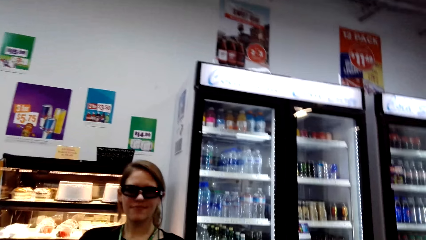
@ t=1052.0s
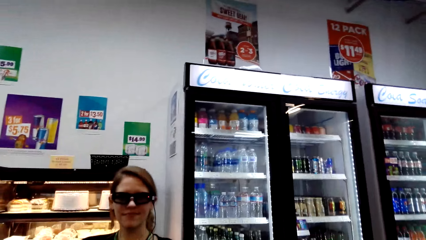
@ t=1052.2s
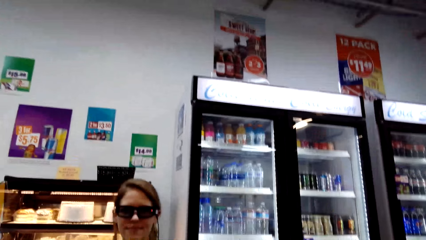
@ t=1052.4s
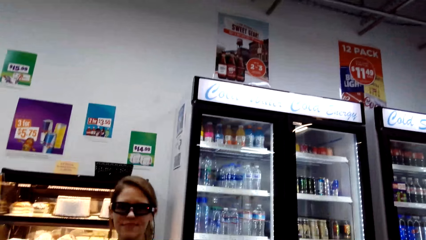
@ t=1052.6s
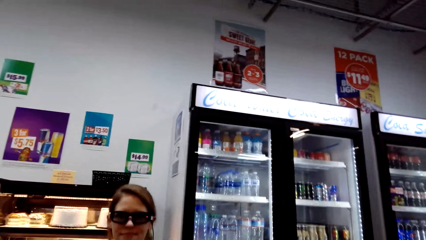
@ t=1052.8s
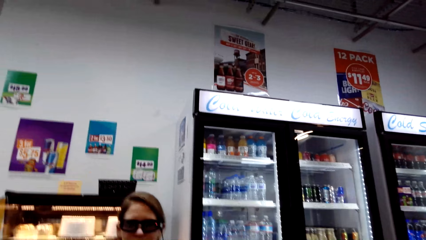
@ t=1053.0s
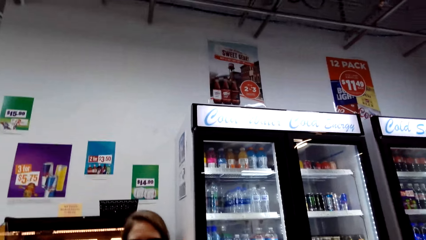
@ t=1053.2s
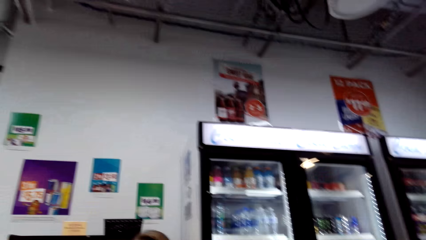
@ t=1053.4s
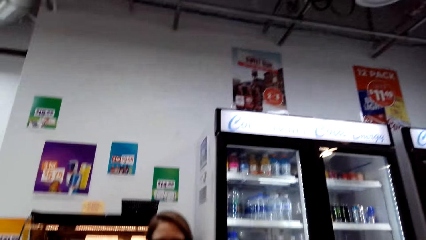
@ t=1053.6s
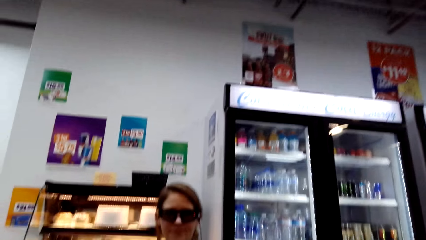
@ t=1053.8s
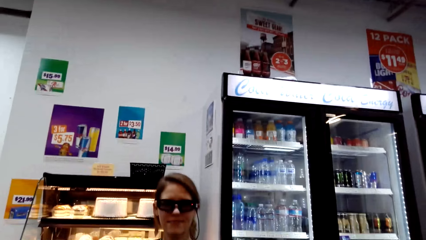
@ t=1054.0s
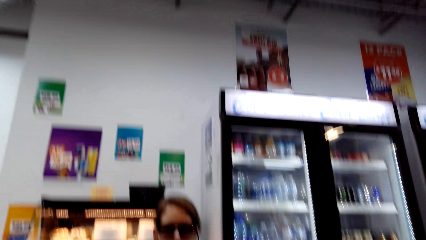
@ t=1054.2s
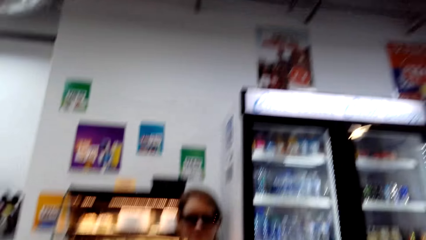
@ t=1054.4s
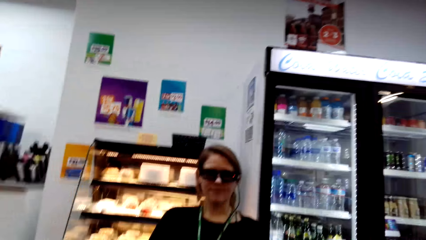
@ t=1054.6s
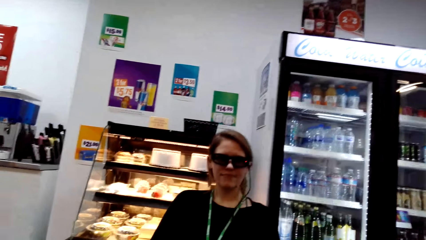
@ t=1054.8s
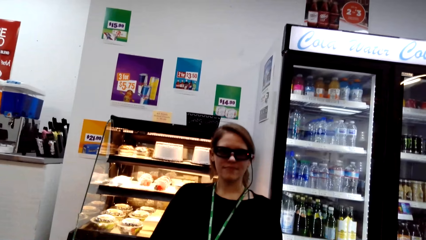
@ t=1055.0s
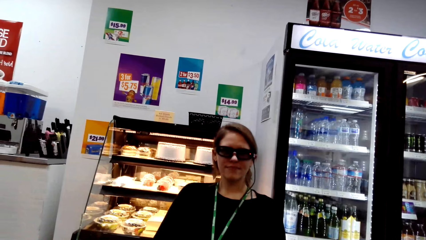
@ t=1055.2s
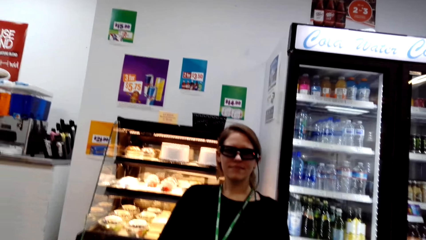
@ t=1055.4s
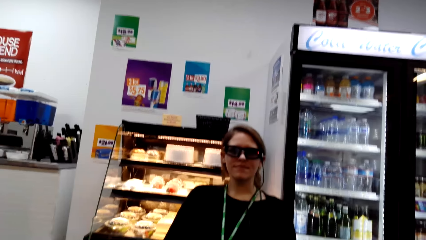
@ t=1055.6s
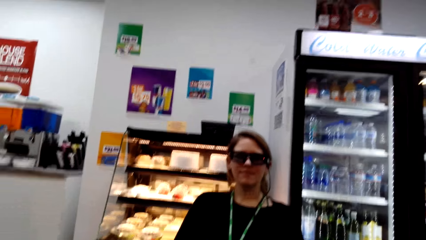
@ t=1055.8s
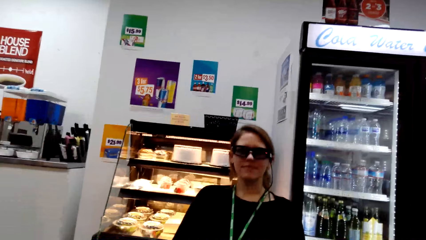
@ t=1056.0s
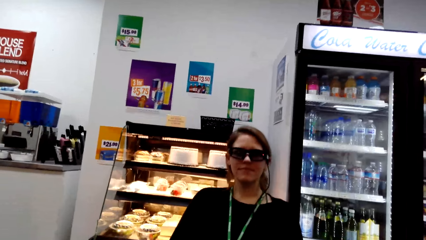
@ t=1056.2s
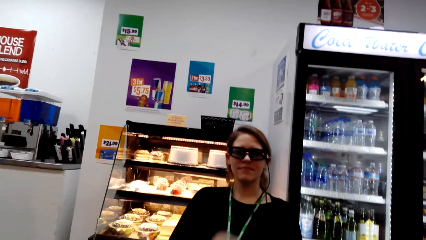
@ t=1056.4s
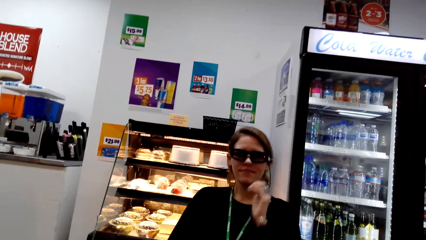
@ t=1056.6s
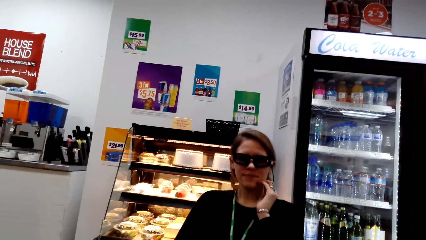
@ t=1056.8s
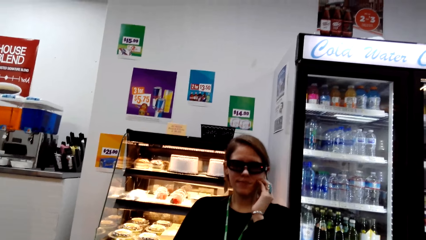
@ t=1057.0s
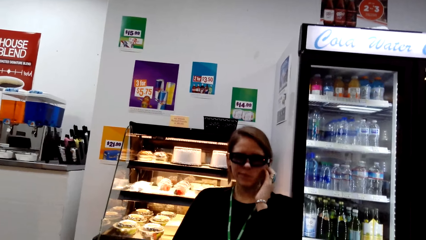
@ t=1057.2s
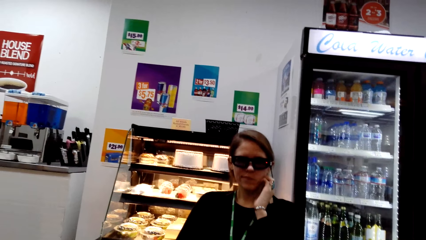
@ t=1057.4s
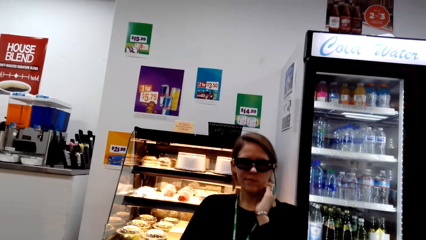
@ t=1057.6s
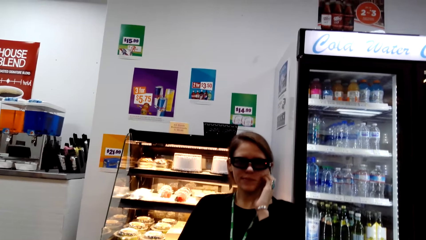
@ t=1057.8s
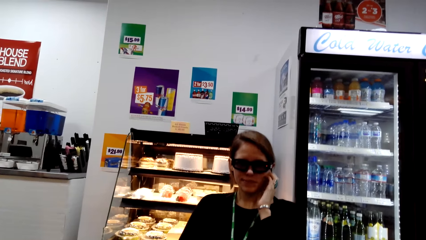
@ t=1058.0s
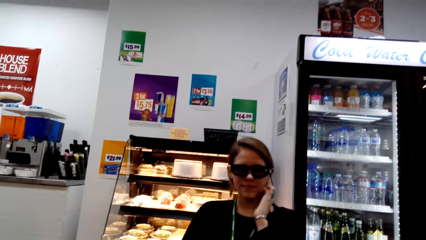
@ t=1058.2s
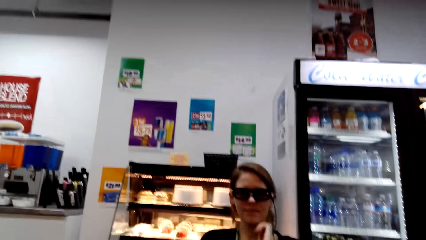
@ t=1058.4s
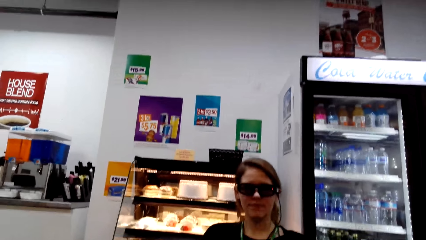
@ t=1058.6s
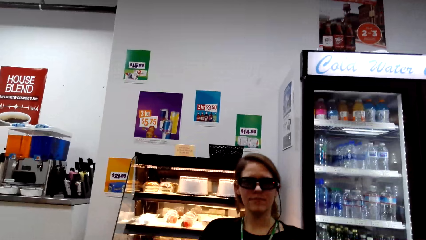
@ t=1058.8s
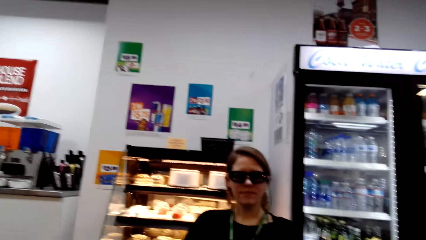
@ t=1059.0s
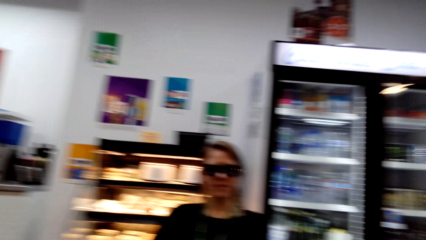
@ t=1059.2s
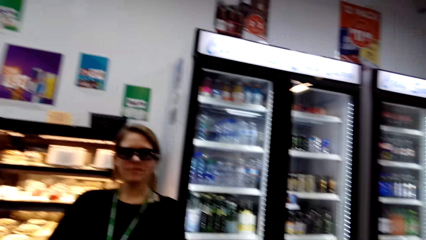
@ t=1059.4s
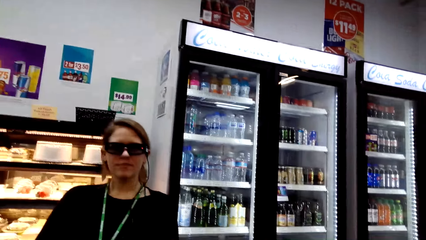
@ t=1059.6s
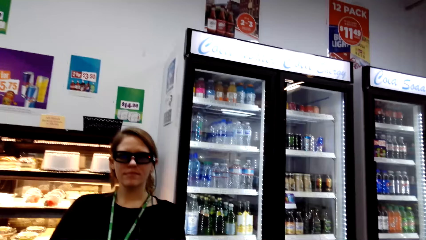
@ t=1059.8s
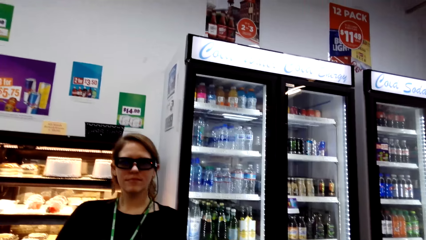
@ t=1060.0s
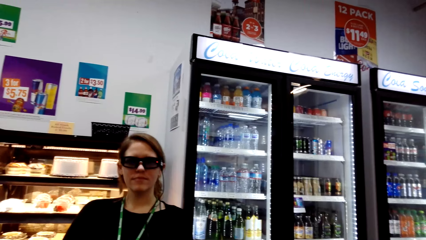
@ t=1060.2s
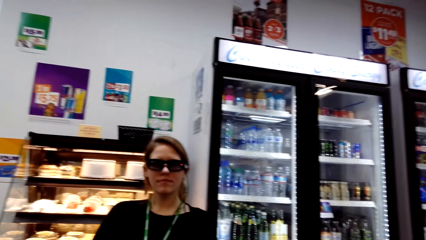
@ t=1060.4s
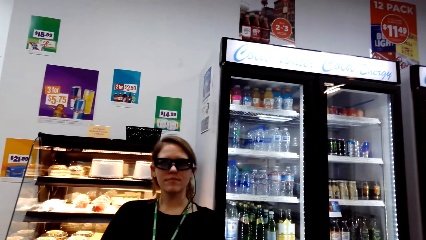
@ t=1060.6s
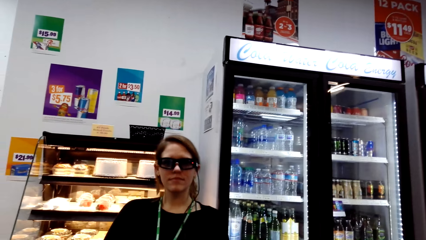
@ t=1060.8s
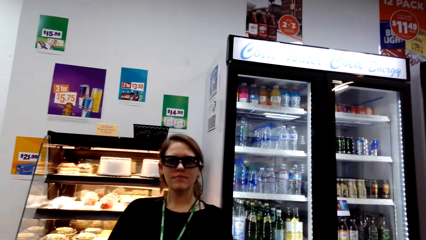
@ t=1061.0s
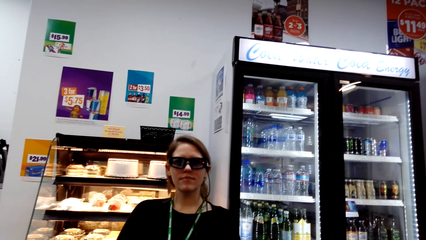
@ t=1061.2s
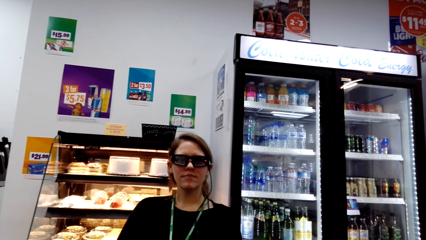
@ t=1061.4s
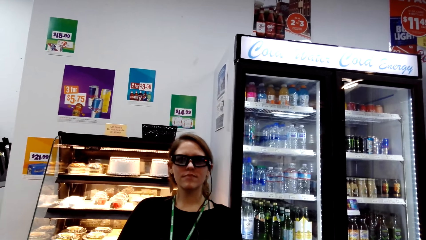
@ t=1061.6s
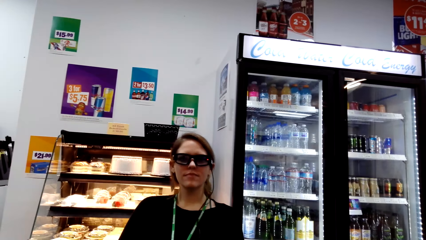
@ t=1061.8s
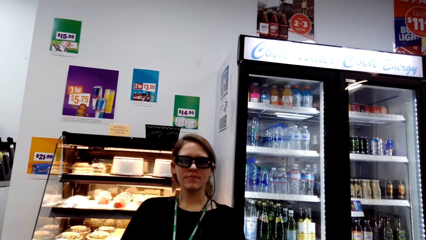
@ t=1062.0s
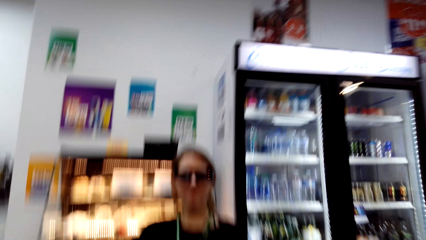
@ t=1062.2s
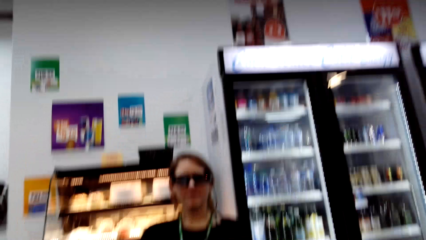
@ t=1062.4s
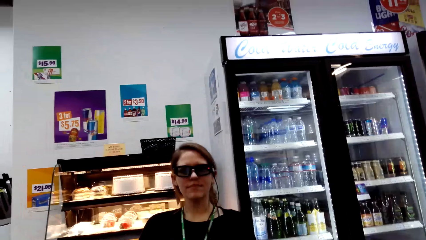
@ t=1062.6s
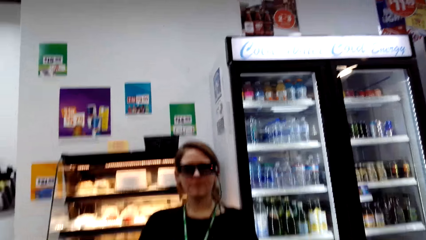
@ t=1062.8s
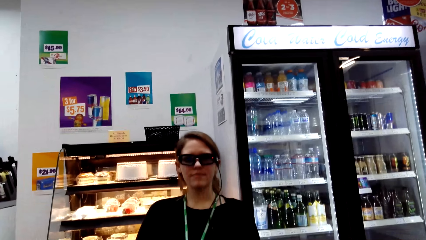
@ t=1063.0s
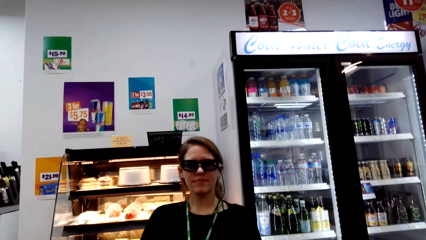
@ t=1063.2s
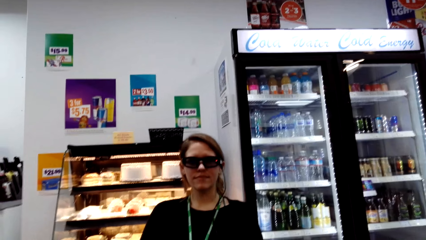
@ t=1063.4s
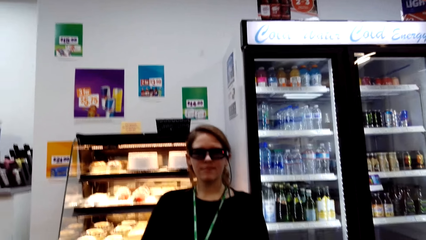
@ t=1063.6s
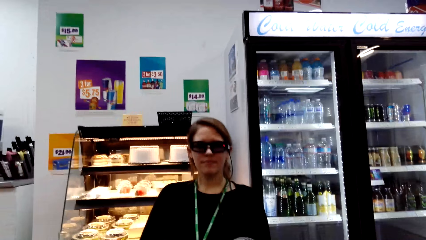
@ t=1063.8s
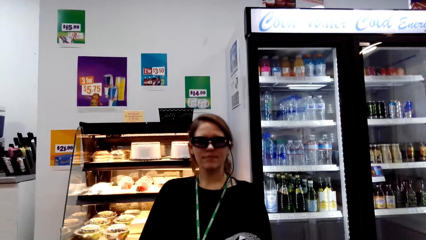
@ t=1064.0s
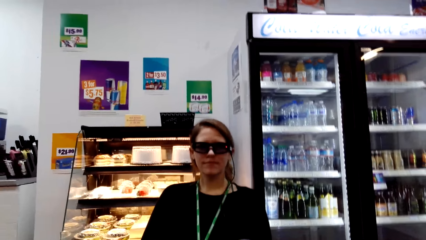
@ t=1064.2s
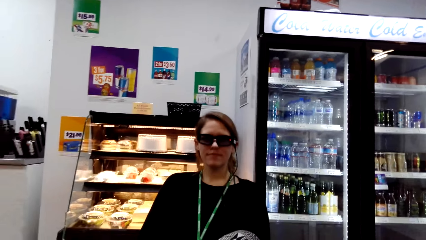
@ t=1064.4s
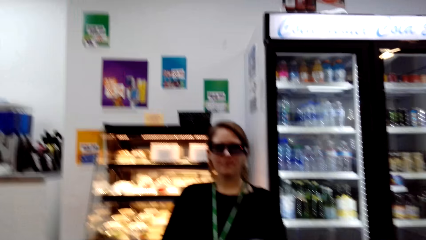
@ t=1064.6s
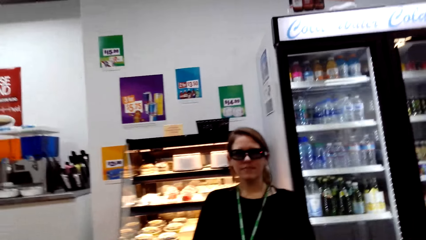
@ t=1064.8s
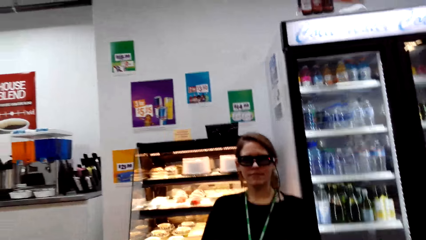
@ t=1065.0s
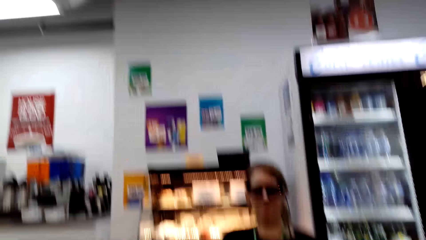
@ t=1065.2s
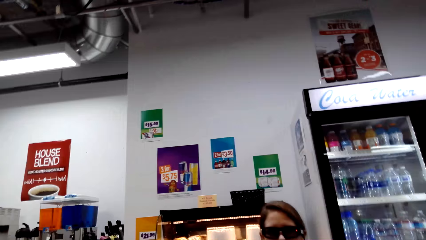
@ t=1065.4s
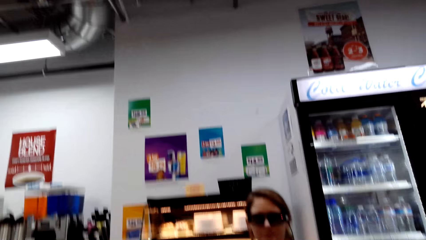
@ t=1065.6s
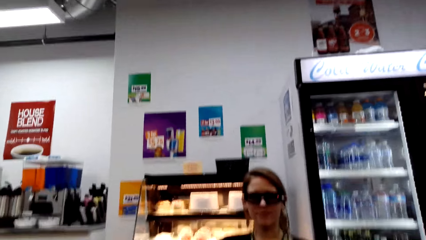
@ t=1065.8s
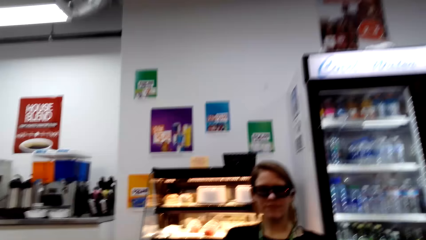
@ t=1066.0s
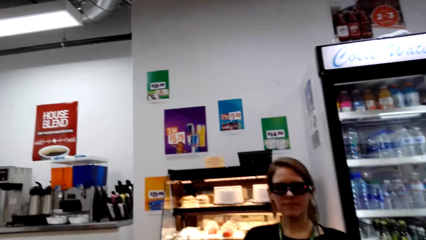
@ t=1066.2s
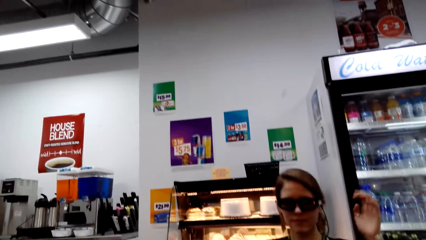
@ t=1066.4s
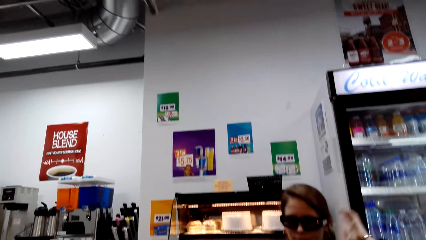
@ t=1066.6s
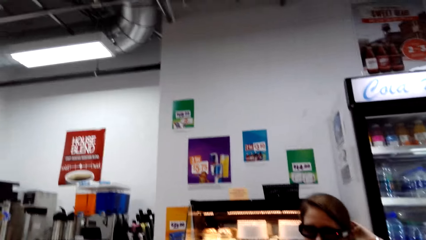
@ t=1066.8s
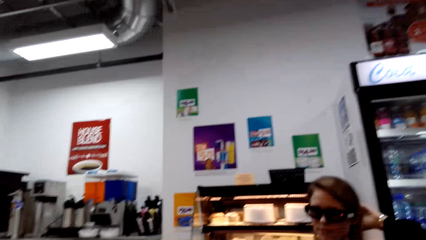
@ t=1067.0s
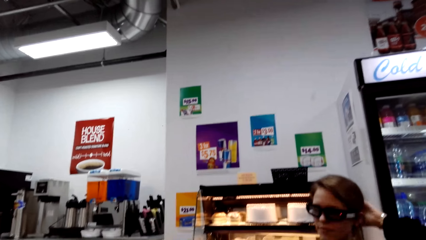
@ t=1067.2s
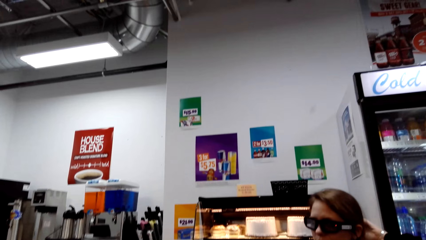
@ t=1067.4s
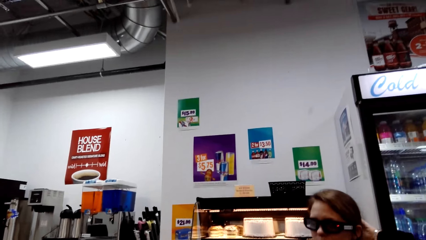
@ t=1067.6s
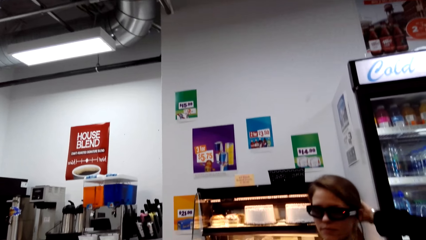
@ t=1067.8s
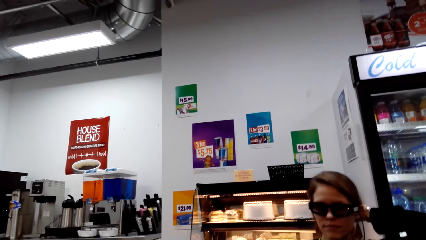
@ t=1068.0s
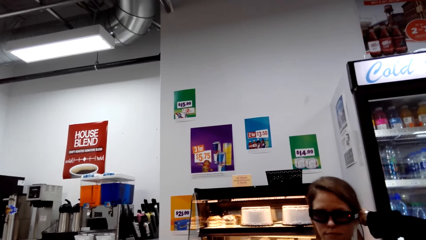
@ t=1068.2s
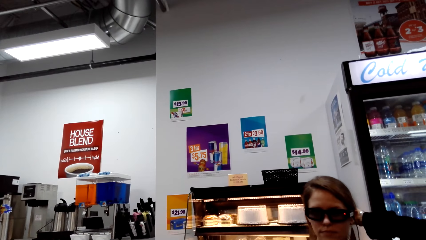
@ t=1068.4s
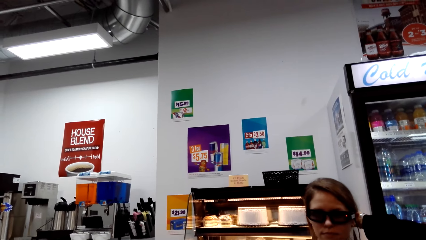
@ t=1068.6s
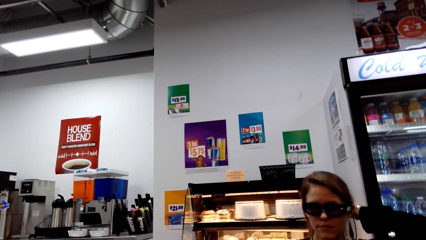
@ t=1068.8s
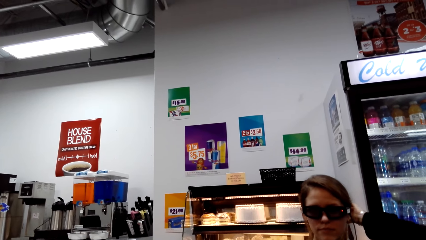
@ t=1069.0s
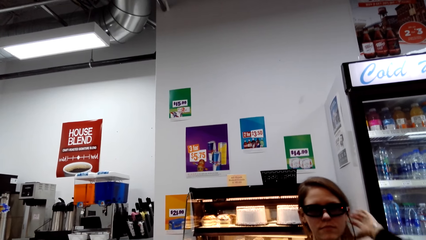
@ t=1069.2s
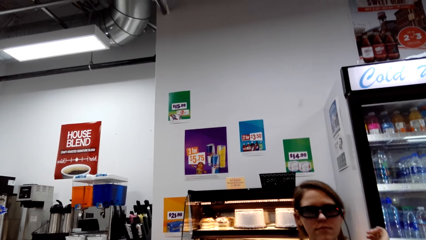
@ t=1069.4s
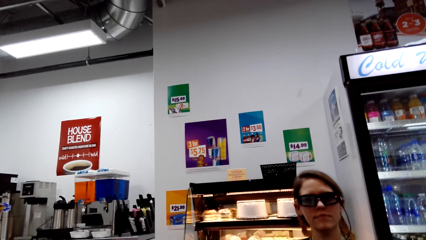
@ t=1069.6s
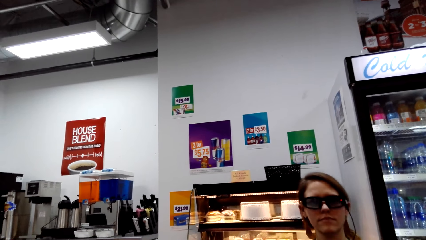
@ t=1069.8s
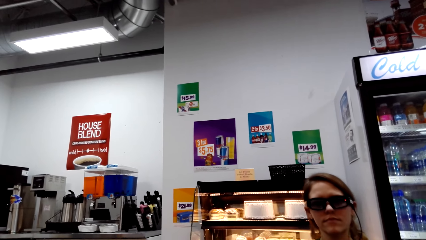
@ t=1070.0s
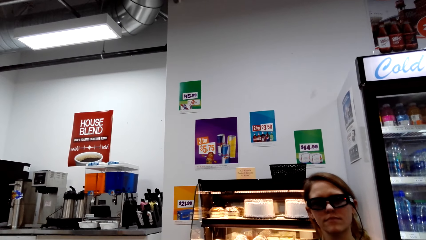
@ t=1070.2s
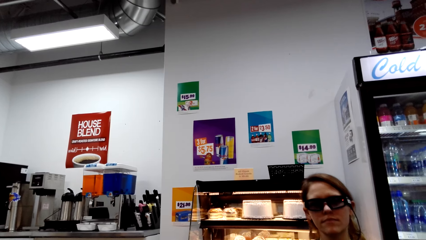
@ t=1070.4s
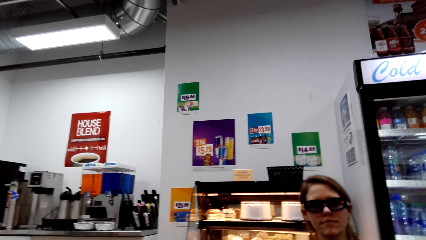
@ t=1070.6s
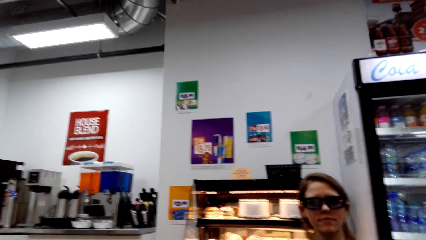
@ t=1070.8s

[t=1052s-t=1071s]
The camera wearer interacts with a woman. The woman scratches herself on the cheek. The camera wearer interacts with the woman. The woman nods her head. The woman scratches on the head.
